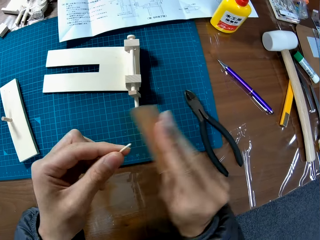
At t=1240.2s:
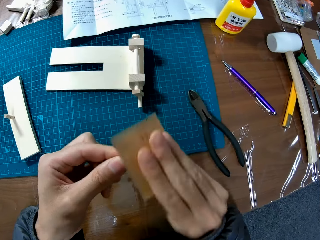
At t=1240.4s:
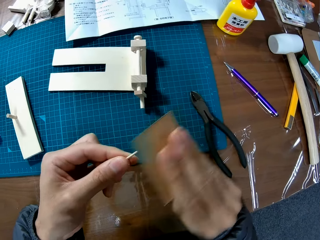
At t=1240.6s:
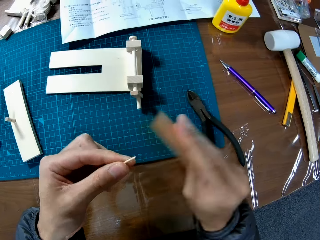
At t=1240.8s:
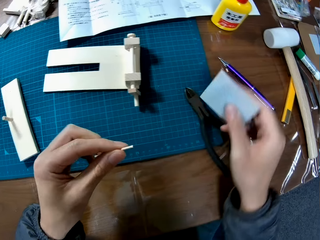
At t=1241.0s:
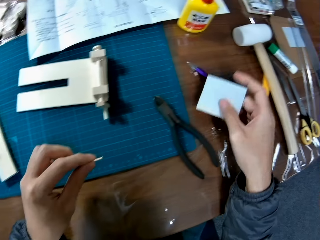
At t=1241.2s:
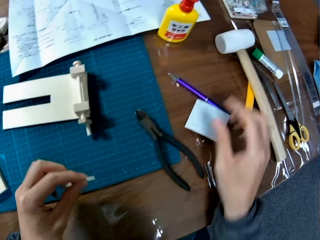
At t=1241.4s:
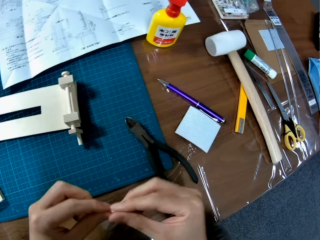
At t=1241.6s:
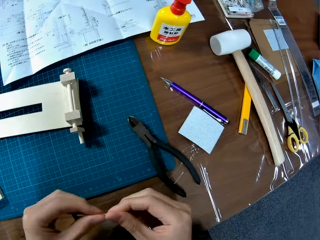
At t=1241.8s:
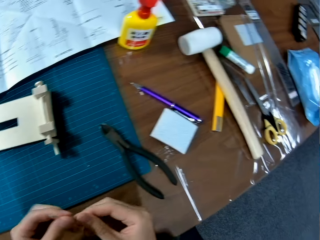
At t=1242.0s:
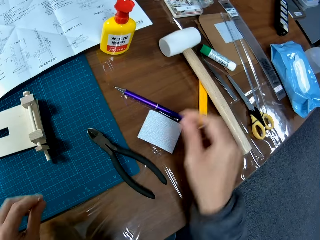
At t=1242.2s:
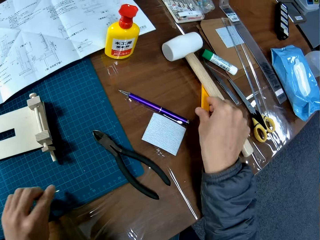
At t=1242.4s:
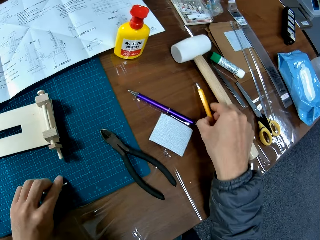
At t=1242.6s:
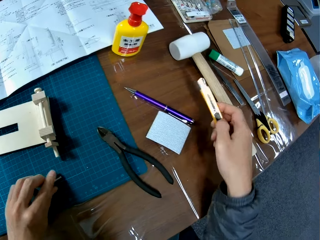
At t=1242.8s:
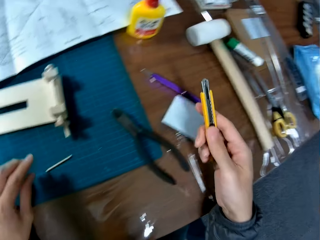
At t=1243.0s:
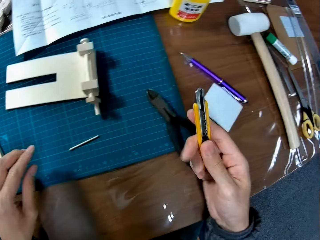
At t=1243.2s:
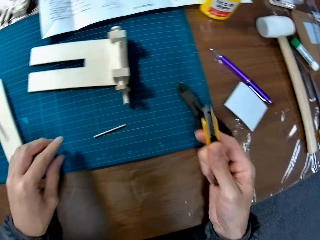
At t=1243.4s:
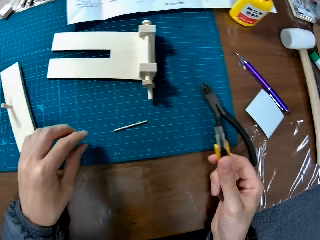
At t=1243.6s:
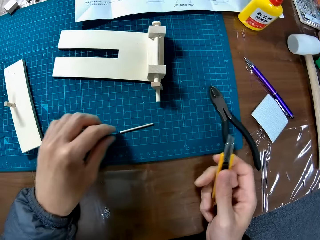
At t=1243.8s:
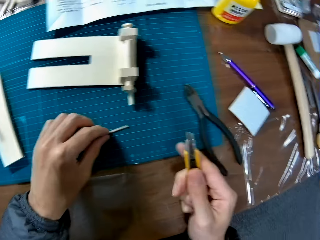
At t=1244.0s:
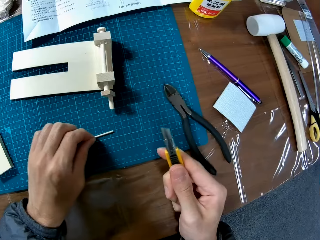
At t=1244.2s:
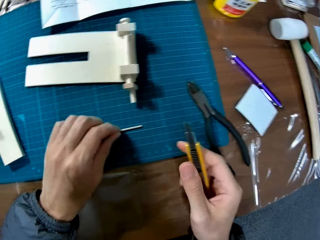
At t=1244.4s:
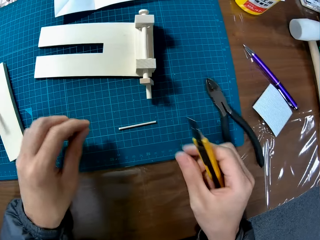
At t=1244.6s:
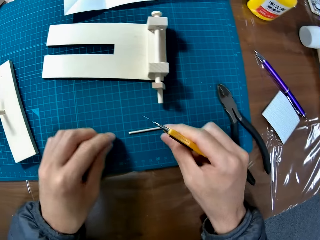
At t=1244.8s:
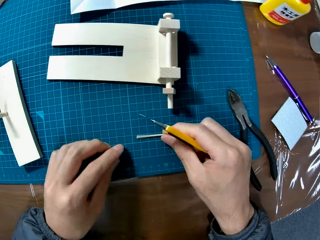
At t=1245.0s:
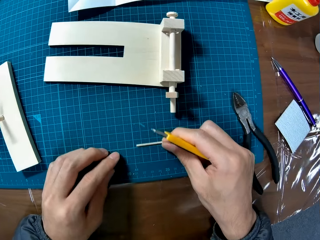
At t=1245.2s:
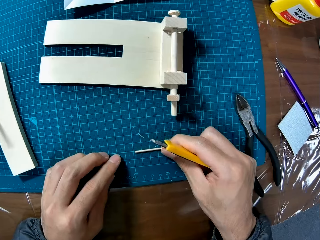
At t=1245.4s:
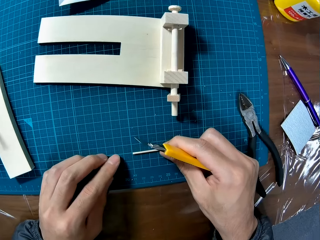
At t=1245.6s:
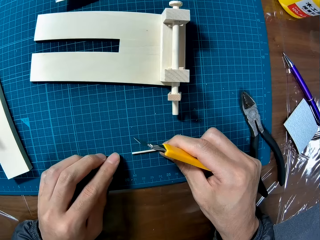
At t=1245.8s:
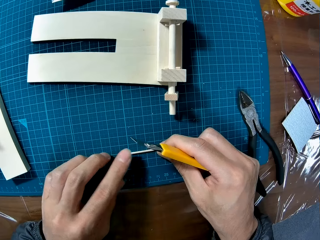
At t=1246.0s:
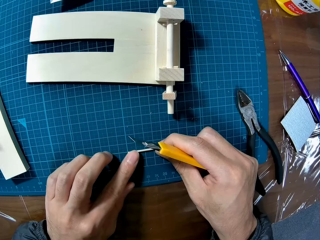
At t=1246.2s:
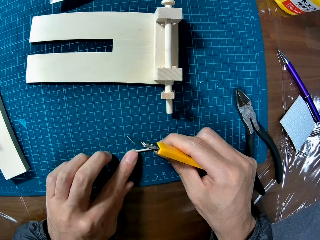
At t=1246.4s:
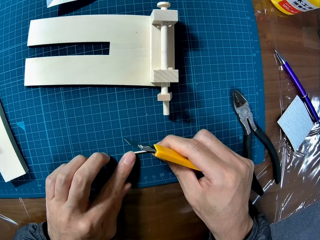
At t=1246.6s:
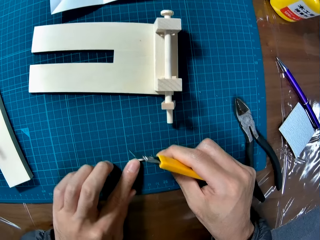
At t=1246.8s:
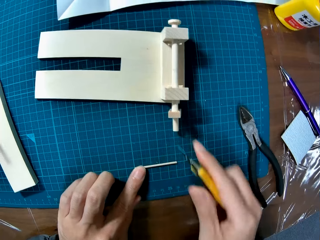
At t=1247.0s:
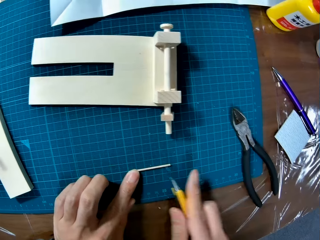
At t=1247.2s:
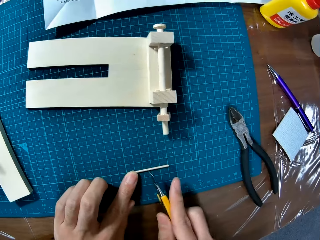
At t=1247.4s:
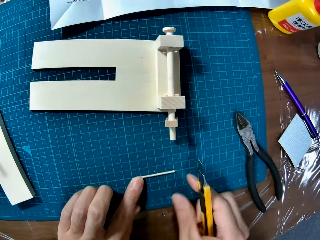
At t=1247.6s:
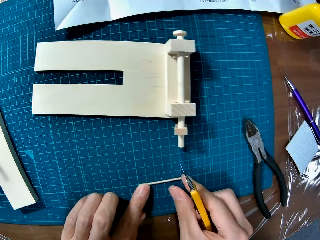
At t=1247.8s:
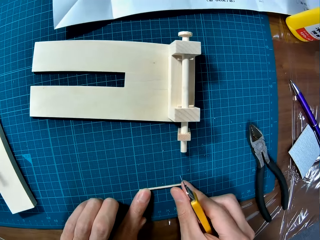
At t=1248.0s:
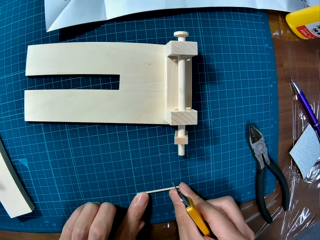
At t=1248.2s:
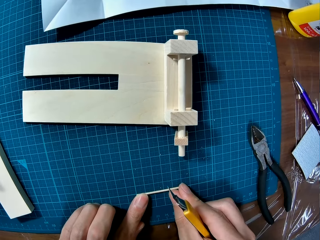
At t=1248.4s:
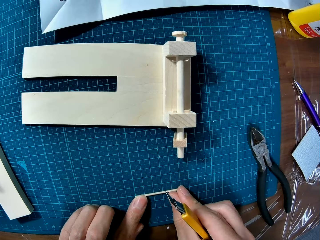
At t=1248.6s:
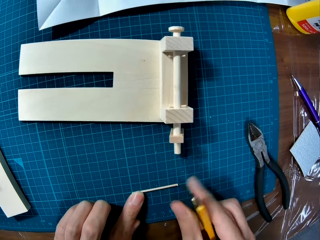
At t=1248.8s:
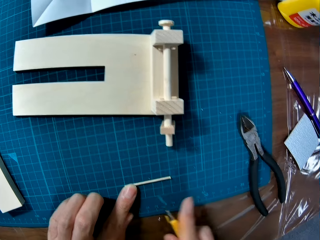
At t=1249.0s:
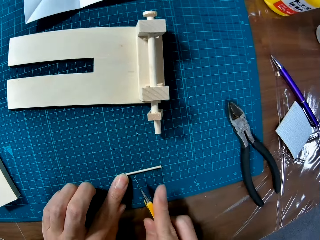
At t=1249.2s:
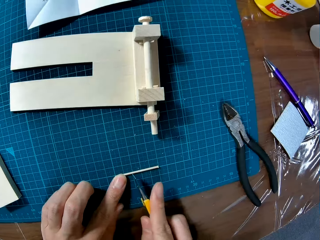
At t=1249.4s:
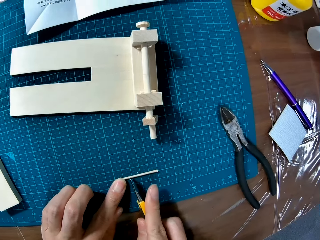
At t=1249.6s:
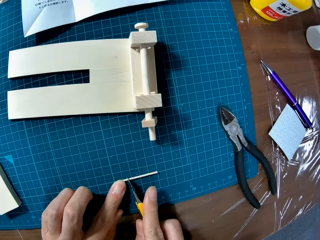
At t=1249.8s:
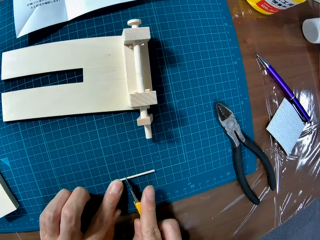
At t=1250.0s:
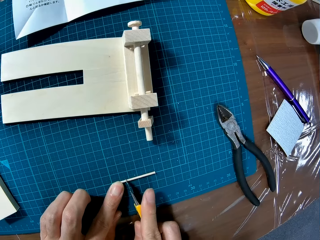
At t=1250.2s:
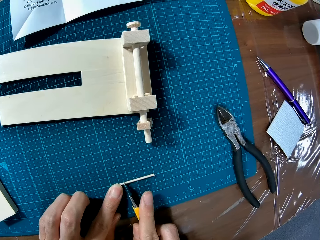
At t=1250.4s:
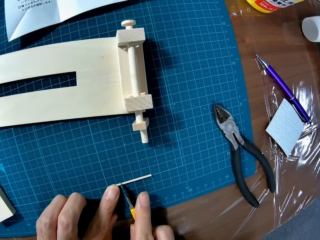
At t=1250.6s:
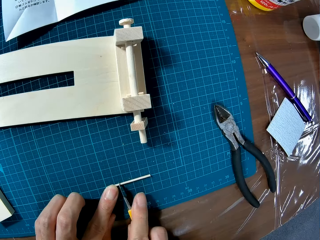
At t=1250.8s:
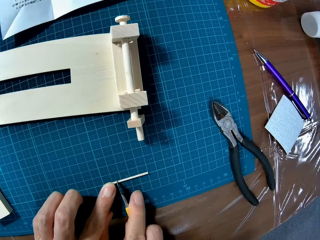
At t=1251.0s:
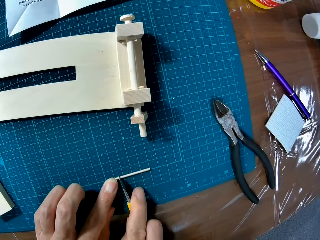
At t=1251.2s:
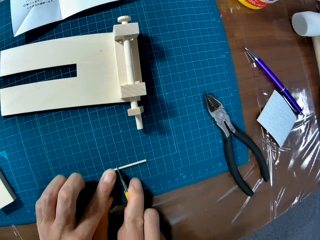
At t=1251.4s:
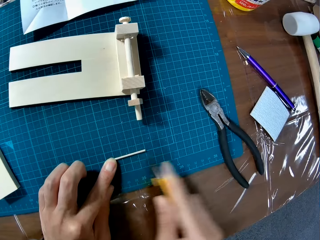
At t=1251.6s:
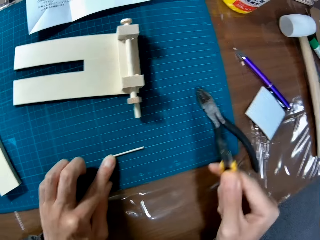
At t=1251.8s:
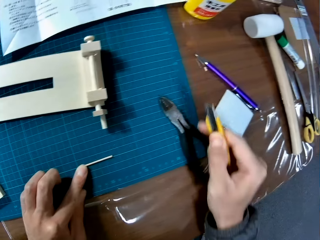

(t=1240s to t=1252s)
The camera wearer puts the sandpaper on the table. They pick up a blade cutter or knife and put something on the cutting mat. They touch something. They mark the wood piece with the knife. They cut something using the blade cutter.

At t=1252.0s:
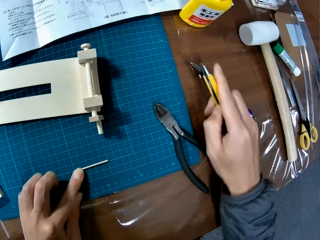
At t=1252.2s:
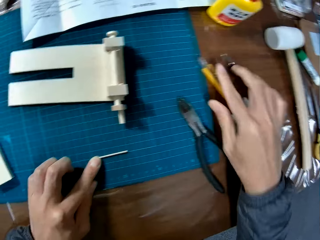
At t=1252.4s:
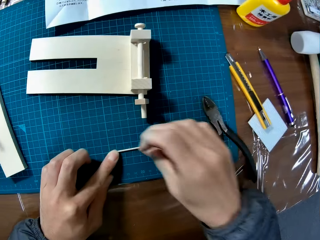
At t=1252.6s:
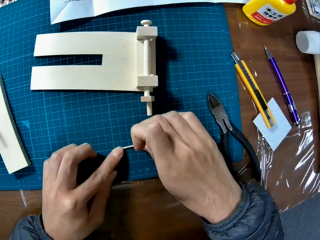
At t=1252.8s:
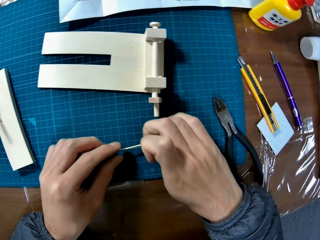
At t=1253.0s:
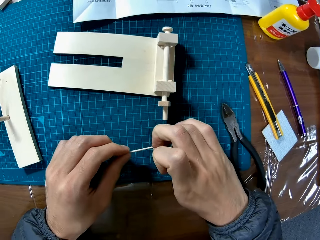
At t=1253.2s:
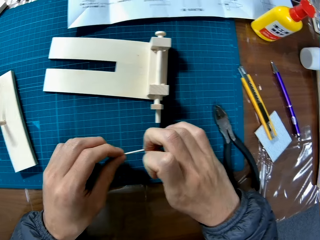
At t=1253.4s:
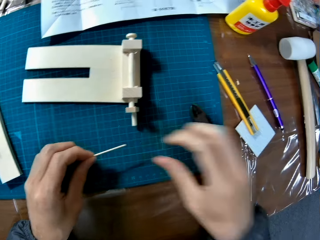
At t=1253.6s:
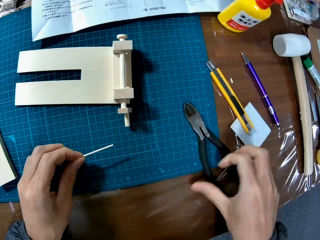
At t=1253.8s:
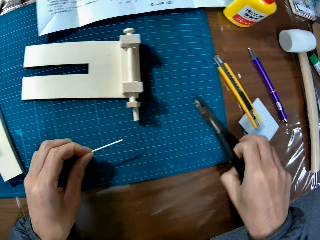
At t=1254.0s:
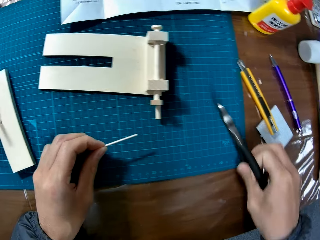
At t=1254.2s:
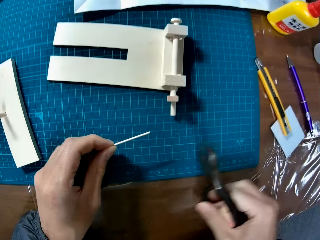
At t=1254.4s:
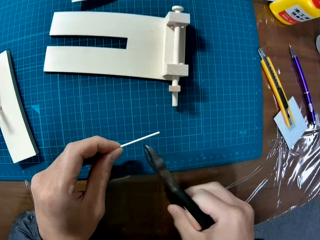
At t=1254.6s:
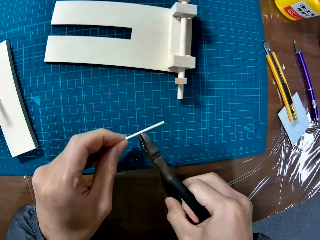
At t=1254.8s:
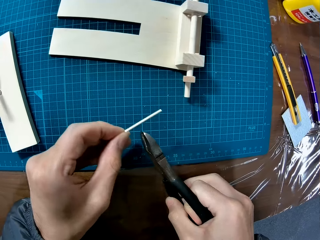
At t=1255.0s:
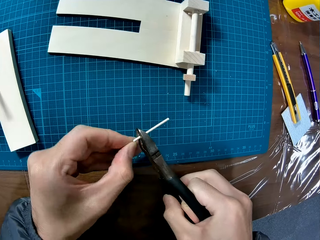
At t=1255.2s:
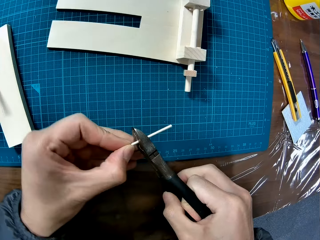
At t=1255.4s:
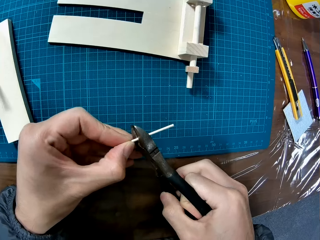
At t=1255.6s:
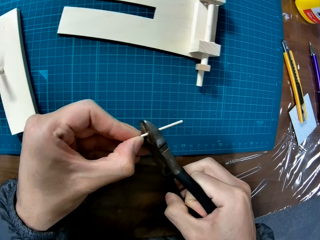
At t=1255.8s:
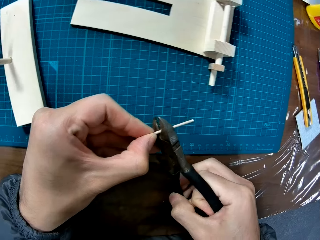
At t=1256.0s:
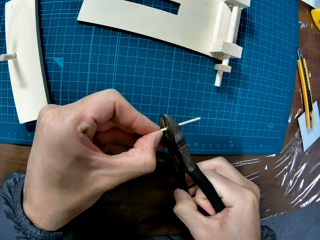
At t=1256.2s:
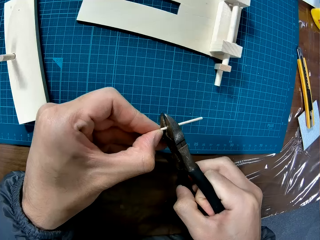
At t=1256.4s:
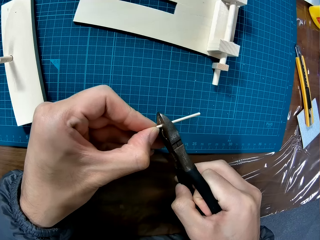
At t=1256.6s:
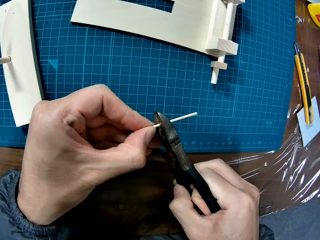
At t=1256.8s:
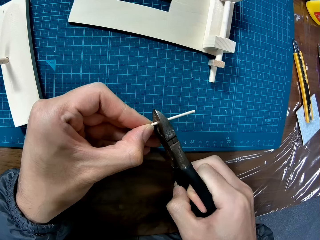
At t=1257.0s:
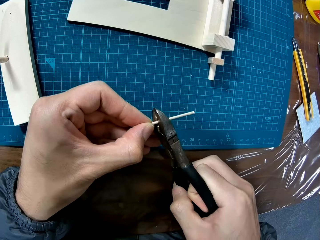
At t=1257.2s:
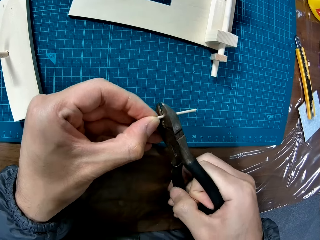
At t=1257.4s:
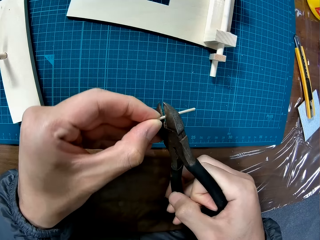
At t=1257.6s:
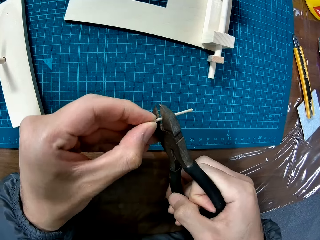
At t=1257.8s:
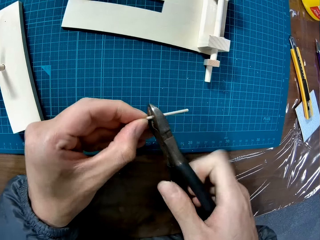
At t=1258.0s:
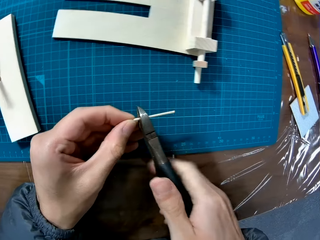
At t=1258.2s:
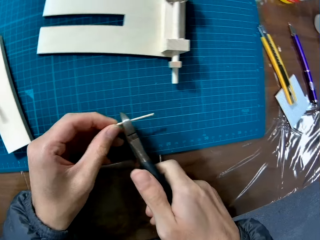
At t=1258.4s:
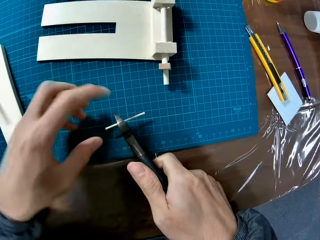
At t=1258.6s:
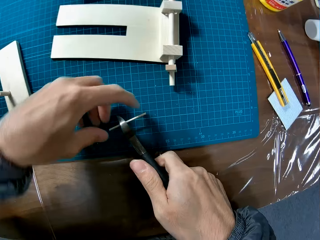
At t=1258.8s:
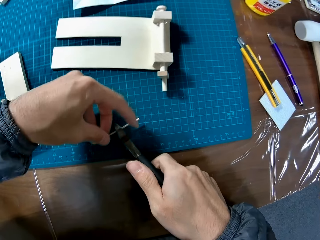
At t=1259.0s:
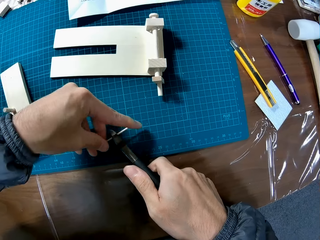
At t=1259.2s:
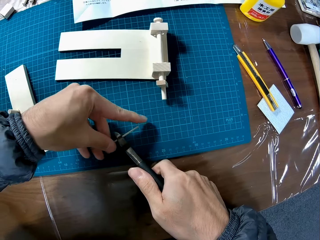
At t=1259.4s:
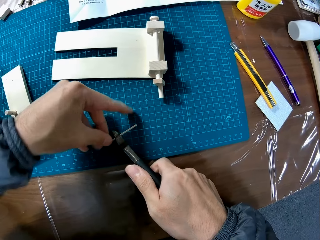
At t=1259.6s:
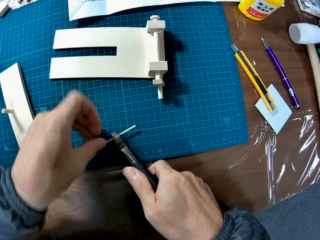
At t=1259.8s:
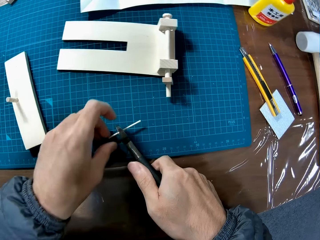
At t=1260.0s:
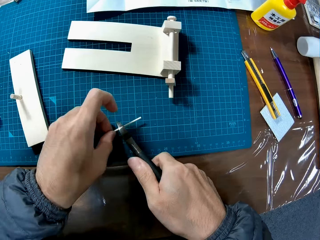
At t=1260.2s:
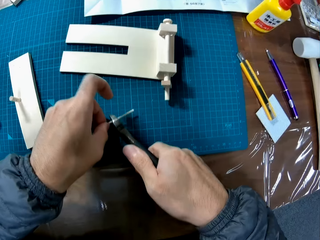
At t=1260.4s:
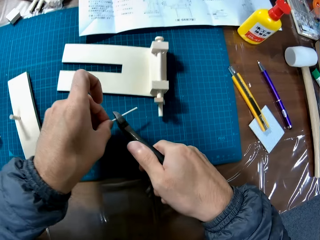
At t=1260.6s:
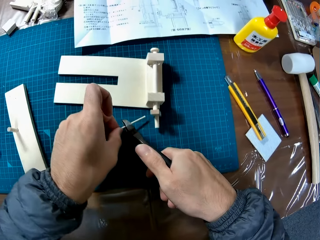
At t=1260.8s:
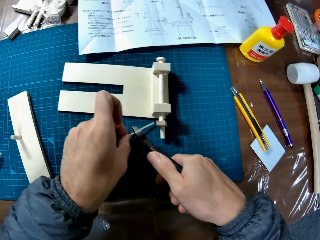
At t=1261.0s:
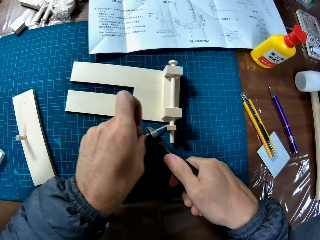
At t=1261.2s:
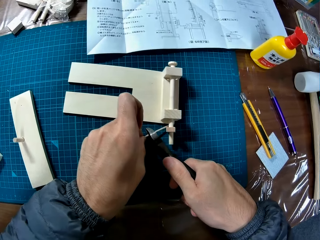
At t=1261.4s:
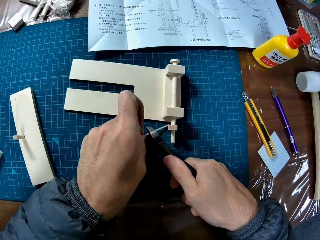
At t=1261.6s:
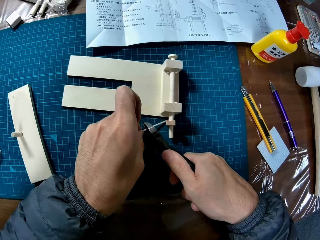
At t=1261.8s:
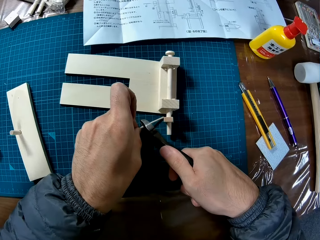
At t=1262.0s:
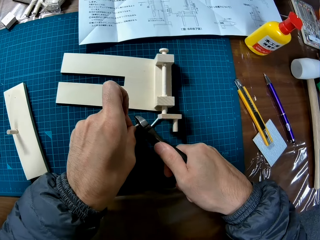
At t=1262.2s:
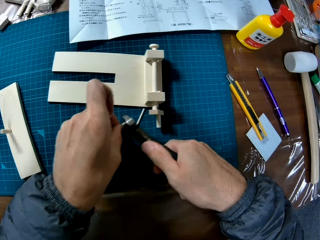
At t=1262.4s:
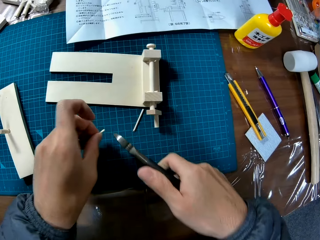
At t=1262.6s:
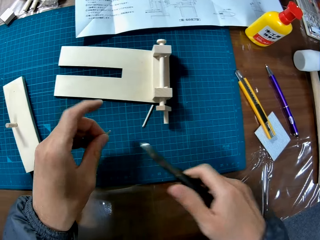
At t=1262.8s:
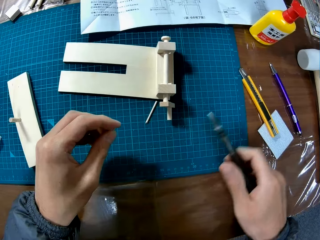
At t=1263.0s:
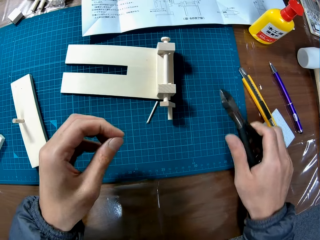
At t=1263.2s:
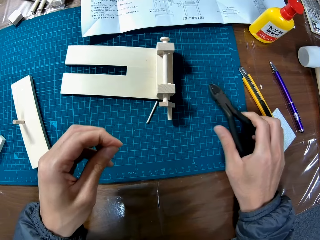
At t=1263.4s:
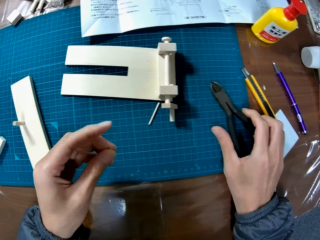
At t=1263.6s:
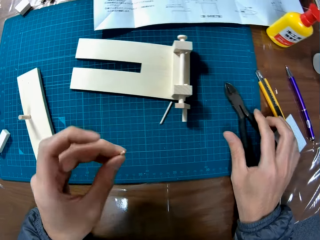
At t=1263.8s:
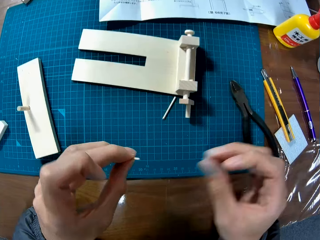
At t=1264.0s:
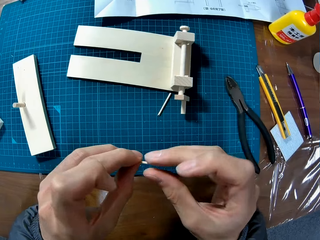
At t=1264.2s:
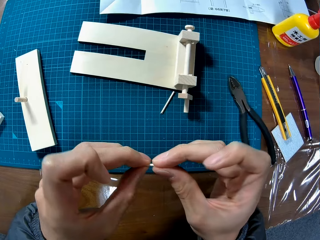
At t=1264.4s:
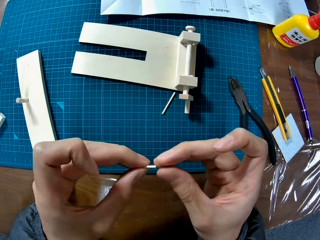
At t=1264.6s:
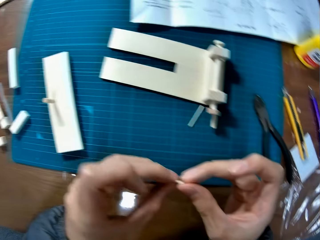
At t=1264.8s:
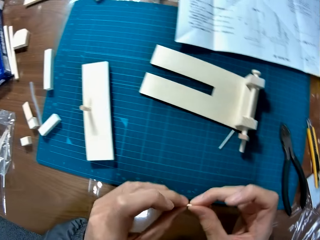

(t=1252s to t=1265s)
The camera wearer puts the blade cutter on the table. They pick up something. They take the pliers. They cut the wood piece with the pliers. They put the pliers with something on a cutting mat. They cut something using the pliers. They put the pliers on the cutting mat.
